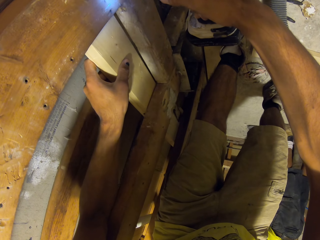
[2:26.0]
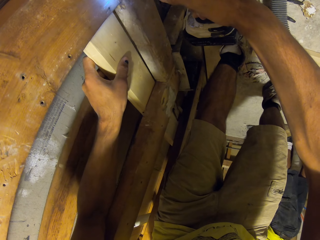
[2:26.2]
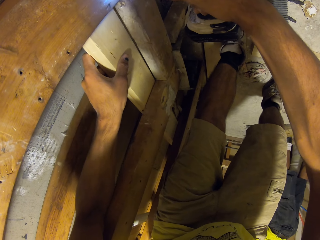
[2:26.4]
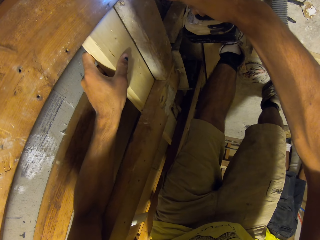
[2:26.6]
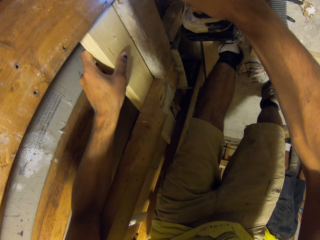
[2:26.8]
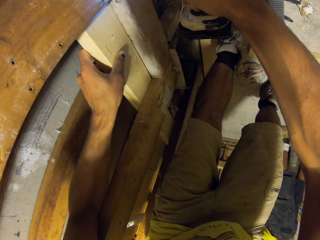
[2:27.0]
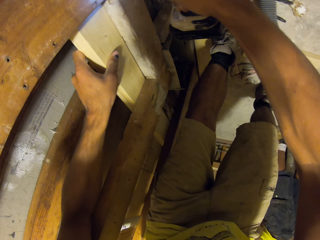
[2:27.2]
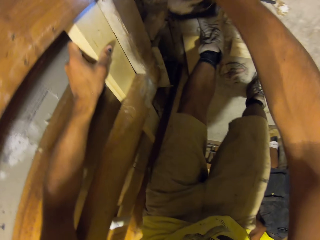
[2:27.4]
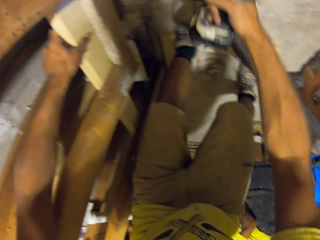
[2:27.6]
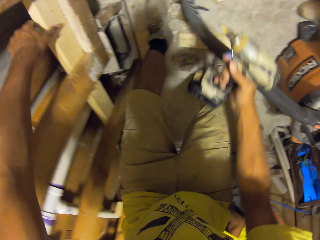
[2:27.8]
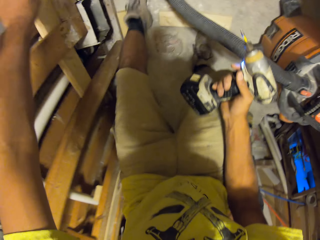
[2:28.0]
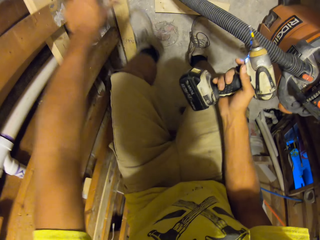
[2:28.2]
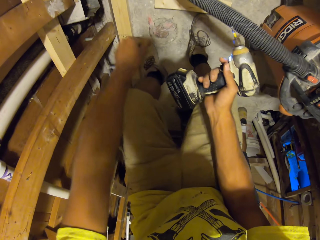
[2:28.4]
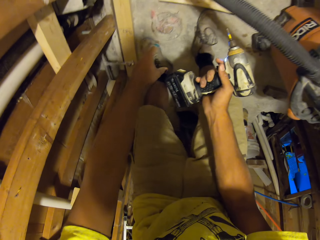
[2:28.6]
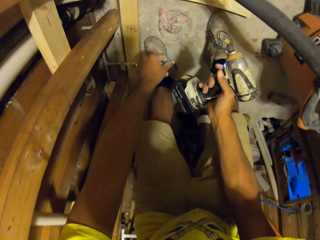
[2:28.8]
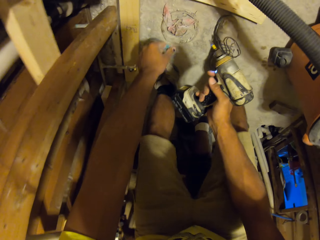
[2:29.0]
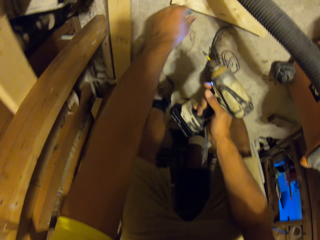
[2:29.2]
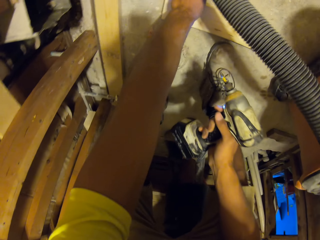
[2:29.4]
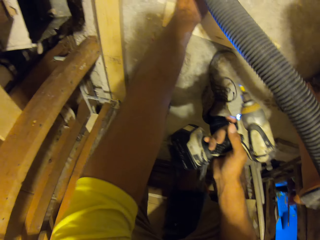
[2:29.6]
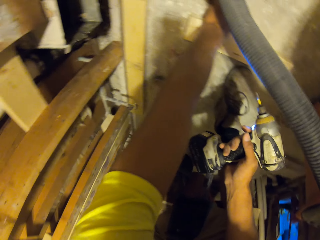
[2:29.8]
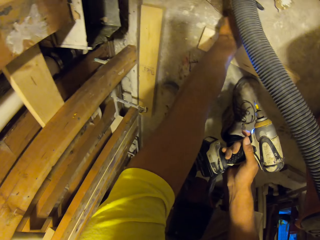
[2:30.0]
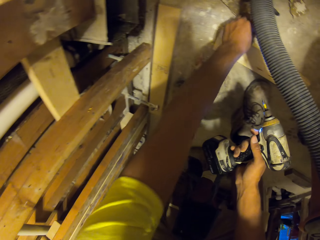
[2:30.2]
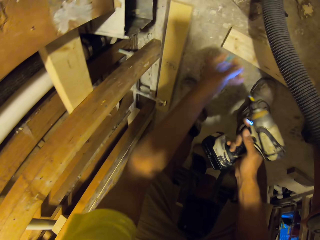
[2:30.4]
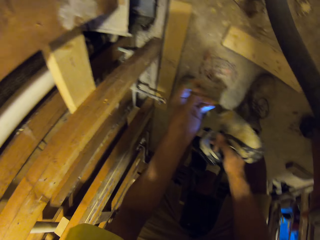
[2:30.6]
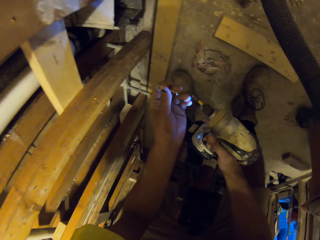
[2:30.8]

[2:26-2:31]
The camera wearer picks up the nail on the ground.

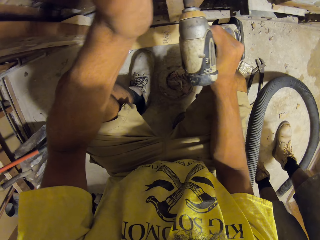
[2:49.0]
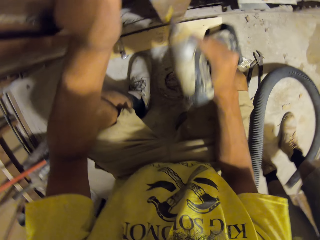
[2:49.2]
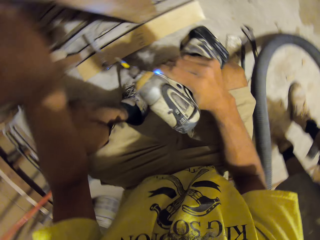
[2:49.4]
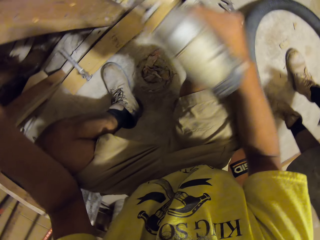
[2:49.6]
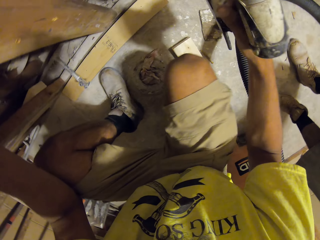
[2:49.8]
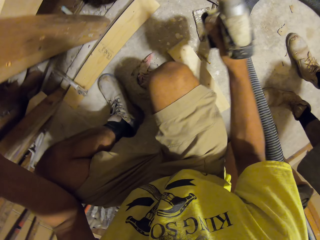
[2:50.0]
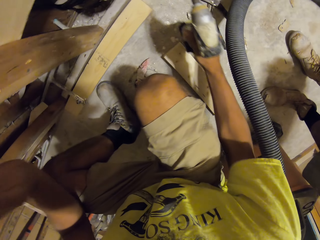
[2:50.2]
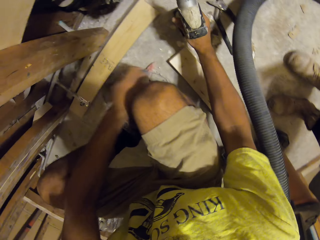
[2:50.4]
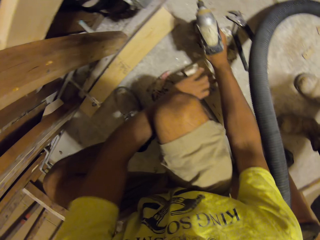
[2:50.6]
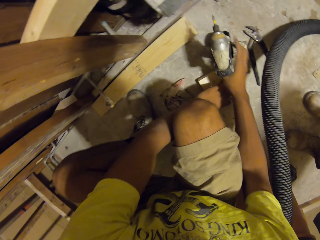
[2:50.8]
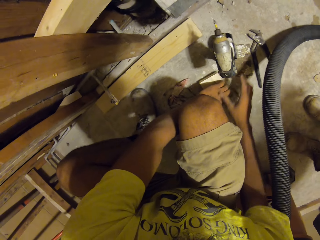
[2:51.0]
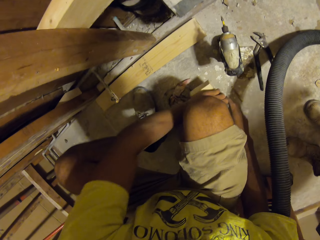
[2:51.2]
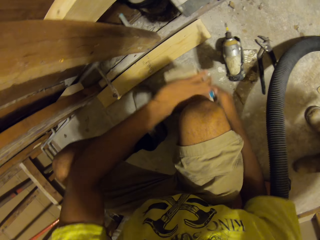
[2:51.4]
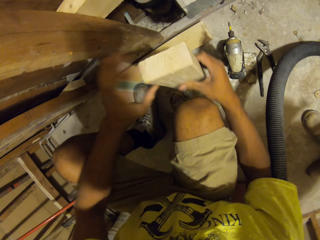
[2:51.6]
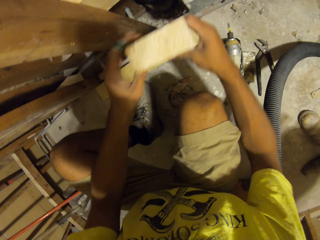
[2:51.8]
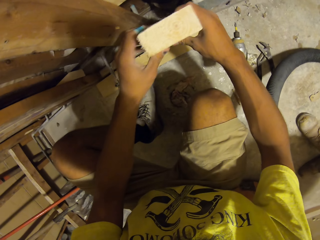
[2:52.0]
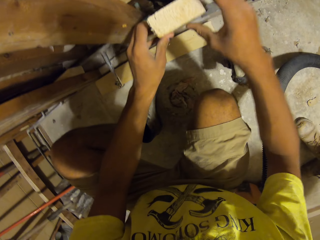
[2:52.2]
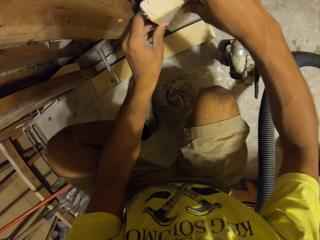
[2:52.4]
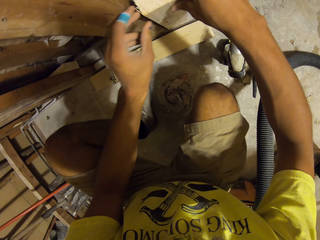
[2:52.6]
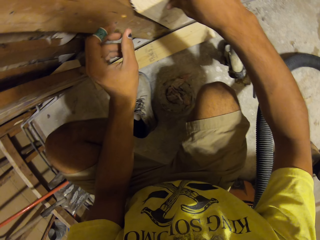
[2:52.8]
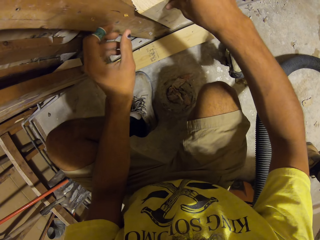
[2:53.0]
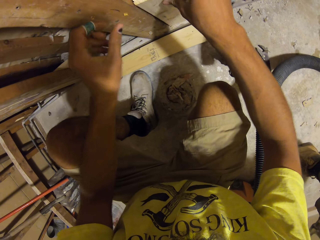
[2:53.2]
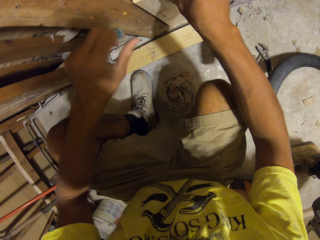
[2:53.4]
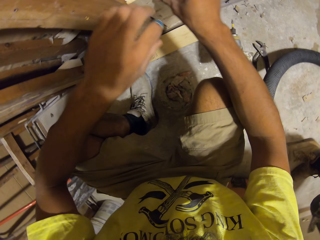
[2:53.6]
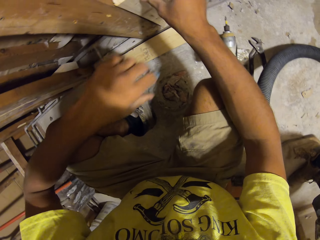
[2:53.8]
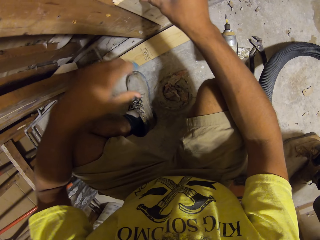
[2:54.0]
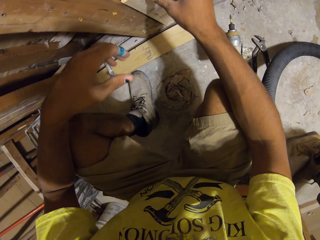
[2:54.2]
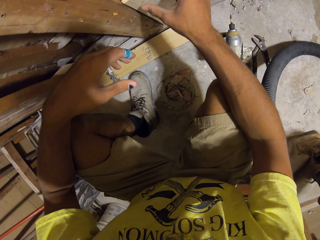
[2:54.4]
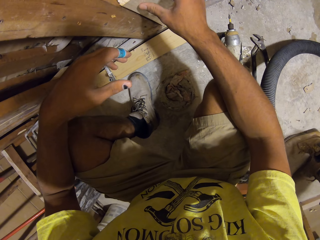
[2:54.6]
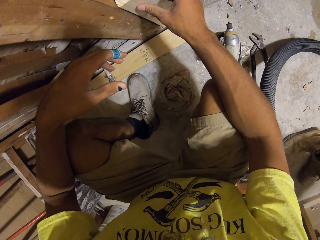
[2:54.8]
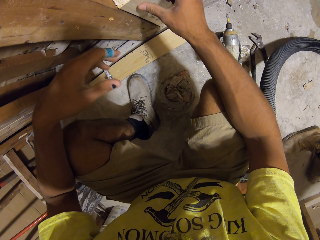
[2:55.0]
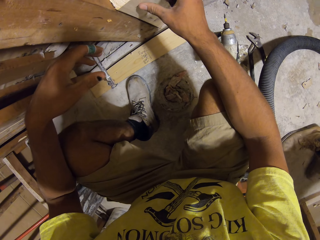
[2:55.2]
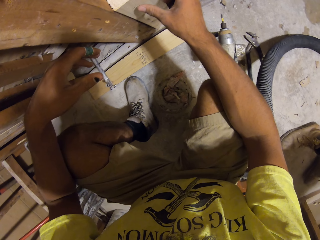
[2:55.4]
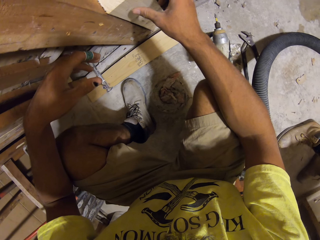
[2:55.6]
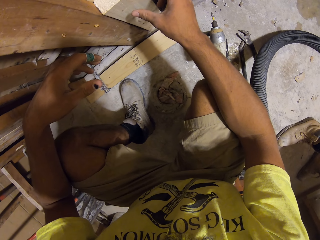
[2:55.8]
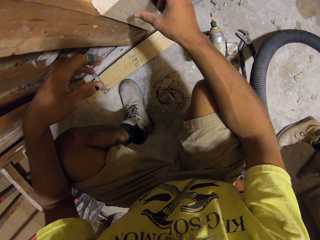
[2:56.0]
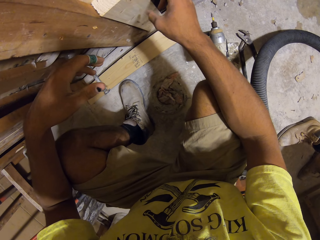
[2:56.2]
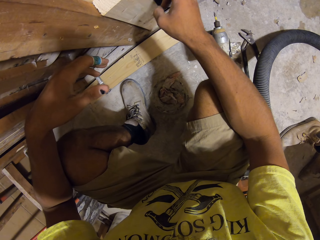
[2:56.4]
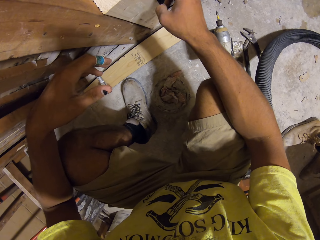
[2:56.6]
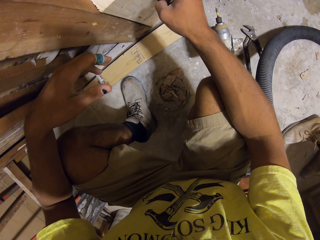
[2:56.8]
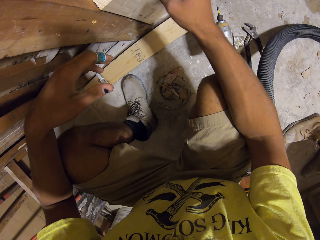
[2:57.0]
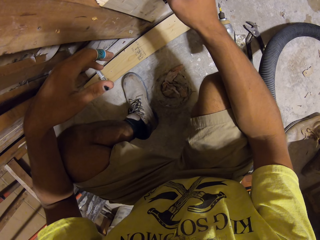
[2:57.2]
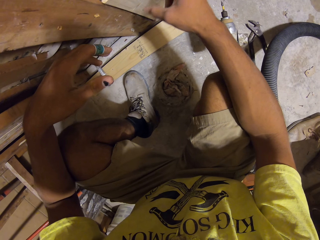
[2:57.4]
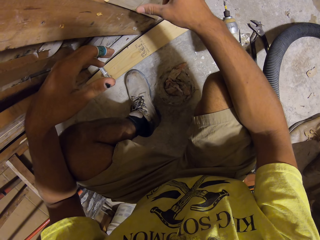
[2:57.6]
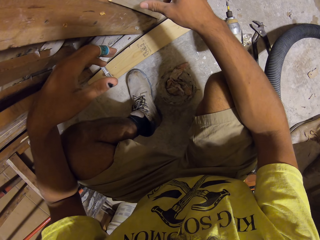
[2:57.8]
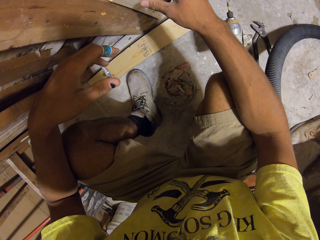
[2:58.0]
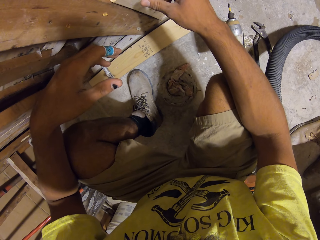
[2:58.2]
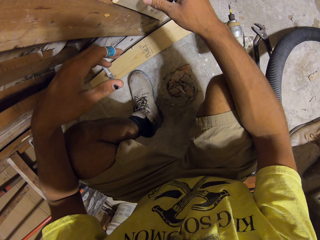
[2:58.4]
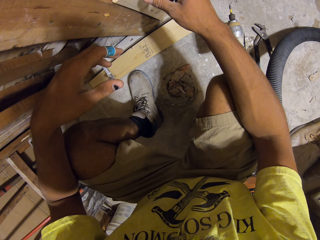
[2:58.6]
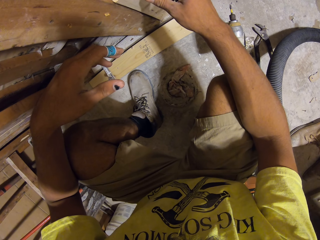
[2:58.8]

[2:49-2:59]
The camera wearer puts the drilling machine on the floor. They pick up the timber on the floor. They put the timber on top of the other timber. They fix the wood in between the other woods. They touch the timber.

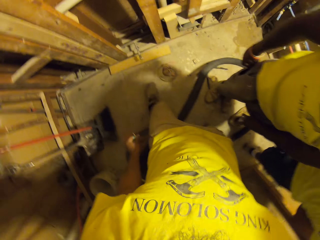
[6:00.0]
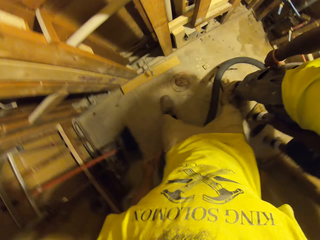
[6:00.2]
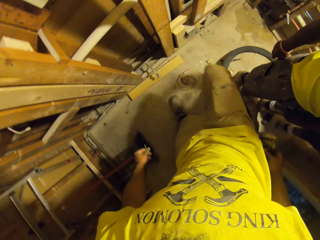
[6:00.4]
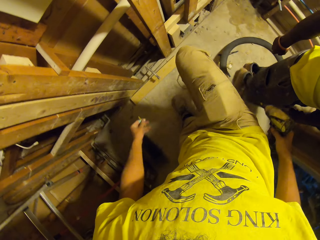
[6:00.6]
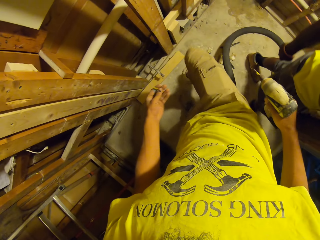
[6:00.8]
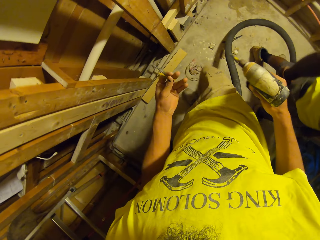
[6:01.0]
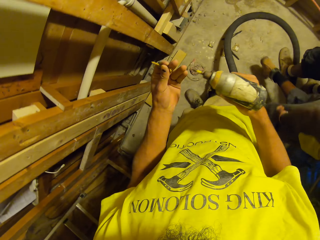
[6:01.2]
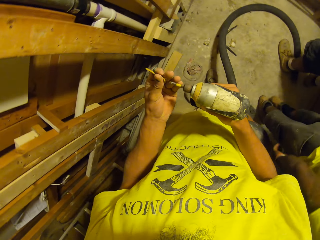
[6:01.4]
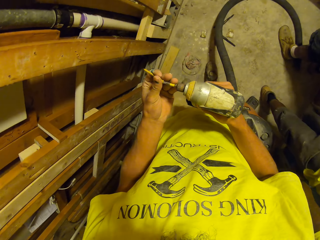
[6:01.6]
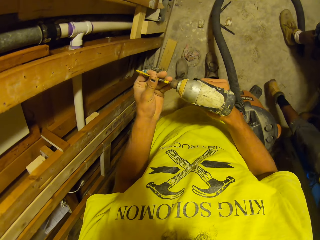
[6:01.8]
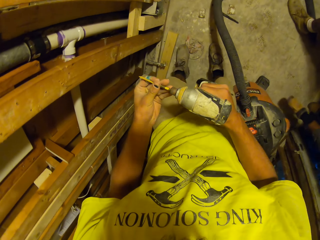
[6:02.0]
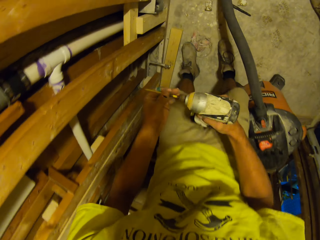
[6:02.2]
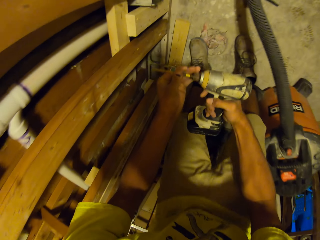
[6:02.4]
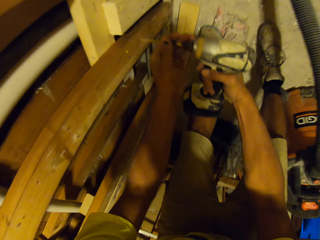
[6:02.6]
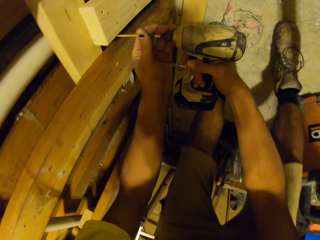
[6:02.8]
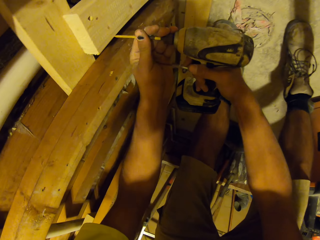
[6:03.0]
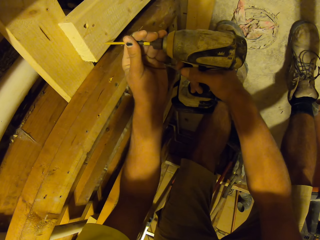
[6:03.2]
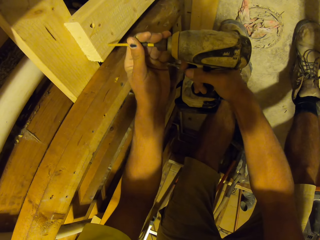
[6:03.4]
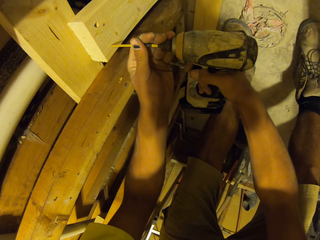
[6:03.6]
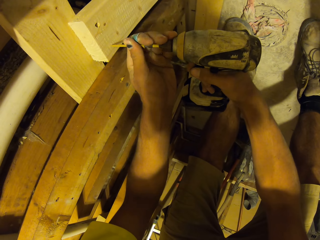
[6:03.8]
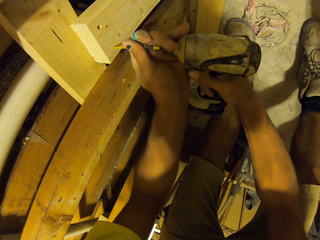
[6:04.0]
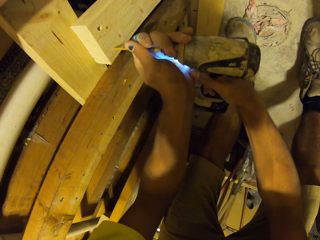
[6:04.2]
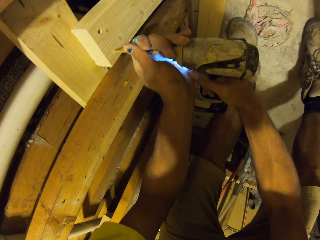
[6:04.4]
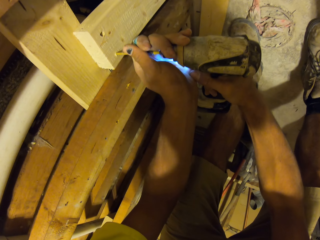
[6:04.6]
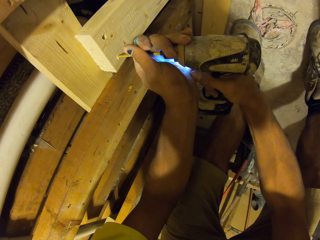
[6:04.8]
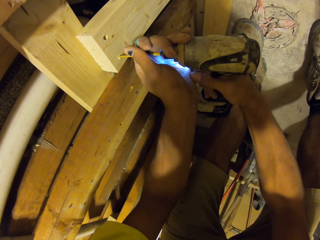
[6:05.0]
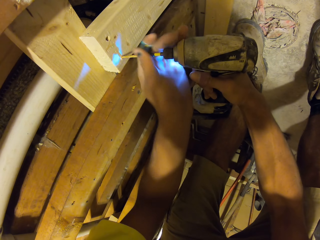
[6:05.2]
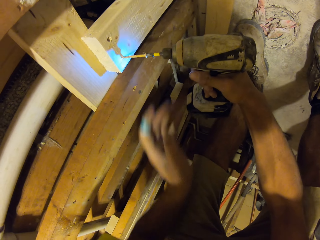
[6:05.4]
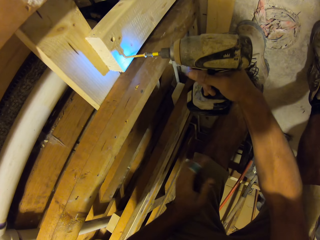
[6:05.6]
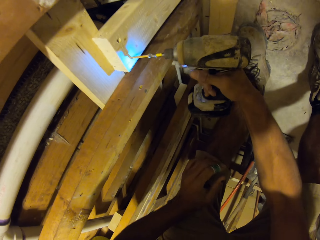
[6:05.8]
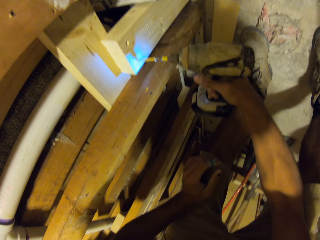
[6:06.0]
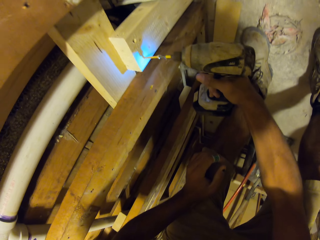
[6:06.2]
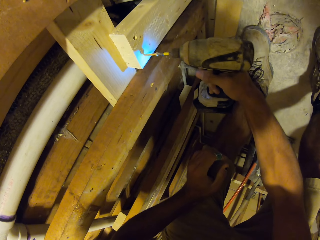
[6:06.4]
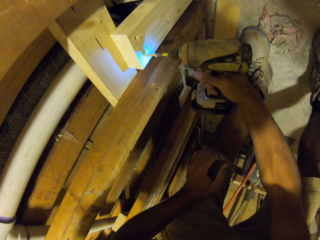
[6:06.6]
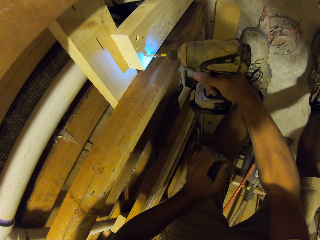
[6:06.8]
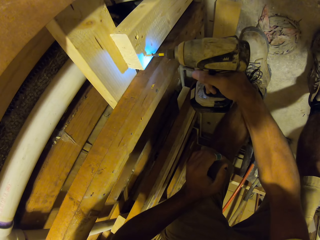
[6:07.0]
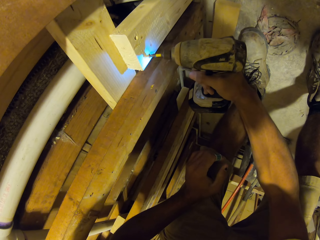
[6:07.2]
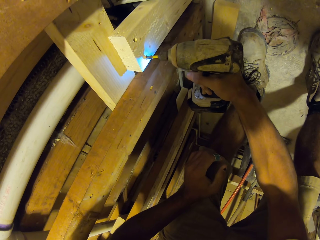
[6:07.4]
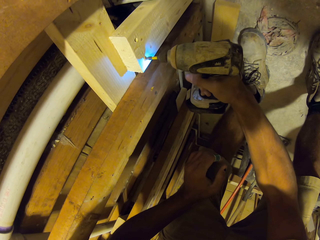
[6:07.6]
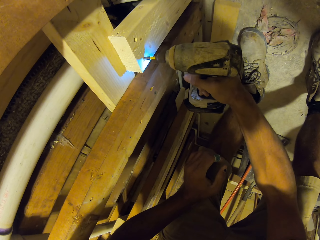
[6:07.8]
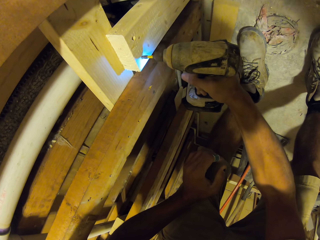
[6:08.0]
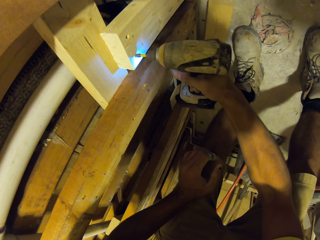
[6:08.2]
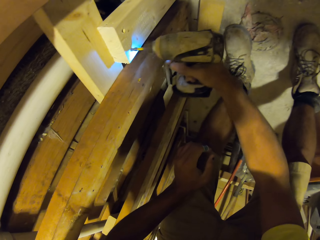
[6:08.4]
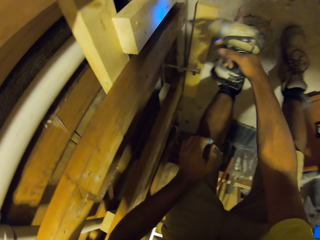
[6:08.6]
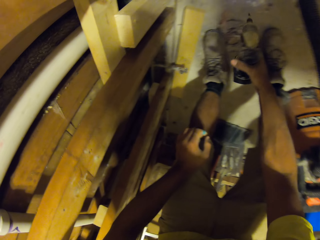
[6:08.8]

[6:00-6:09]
The camera wearer attaches the nail bit to the drill. They drill the timber with a drilling machine. They drive a nail onto the wood with the drill.
